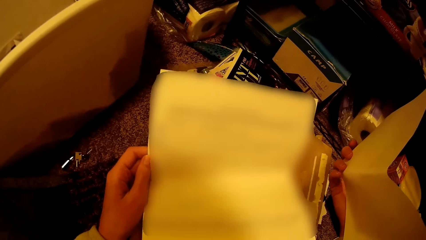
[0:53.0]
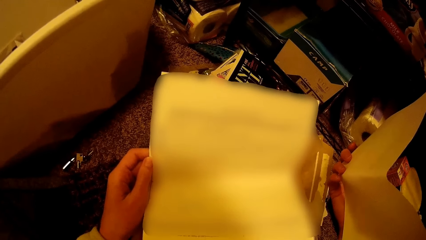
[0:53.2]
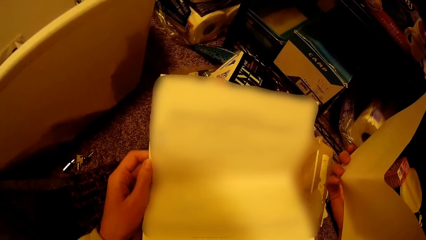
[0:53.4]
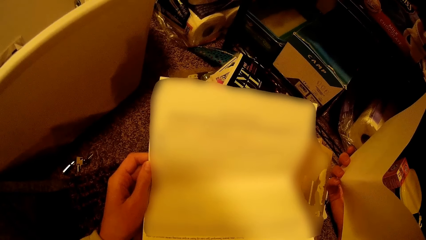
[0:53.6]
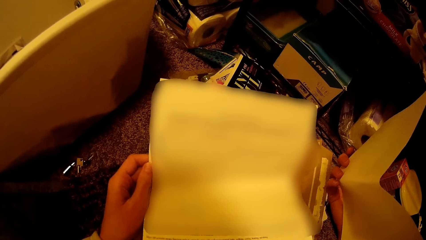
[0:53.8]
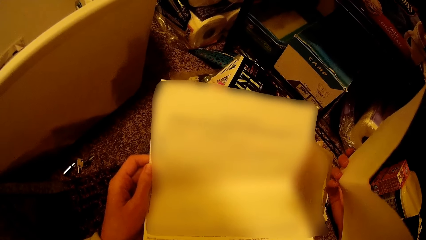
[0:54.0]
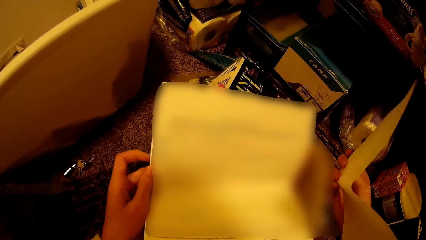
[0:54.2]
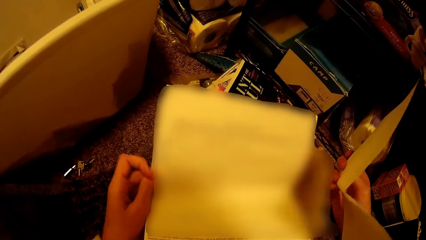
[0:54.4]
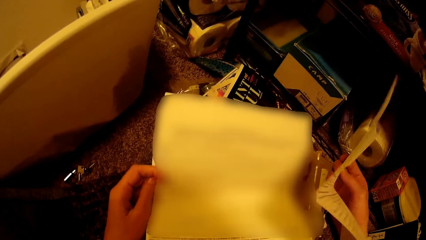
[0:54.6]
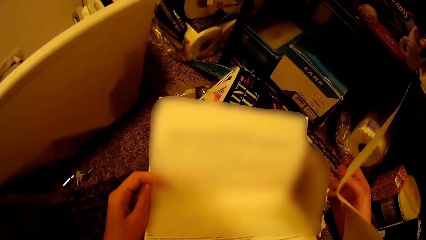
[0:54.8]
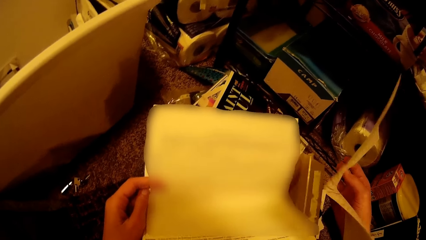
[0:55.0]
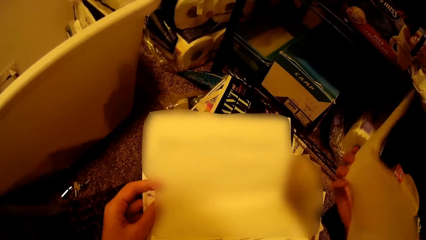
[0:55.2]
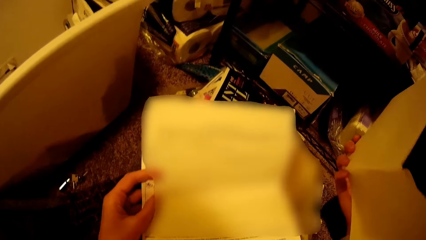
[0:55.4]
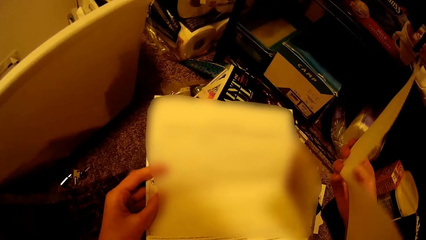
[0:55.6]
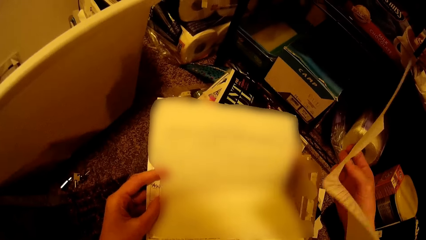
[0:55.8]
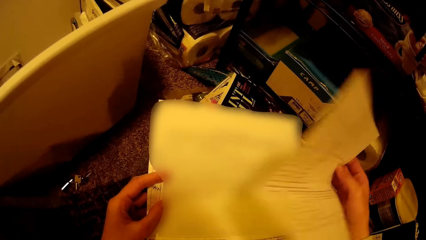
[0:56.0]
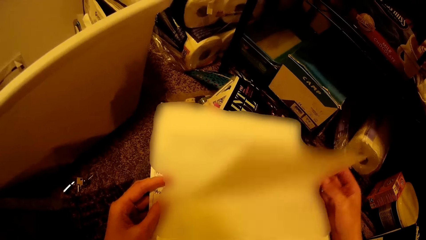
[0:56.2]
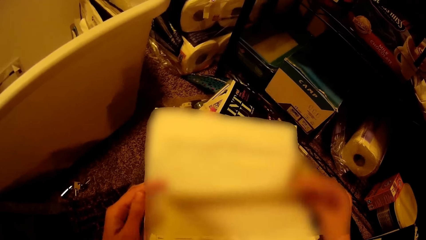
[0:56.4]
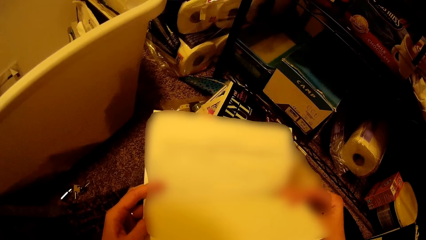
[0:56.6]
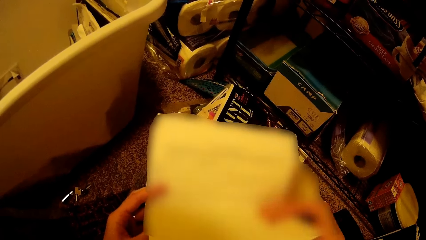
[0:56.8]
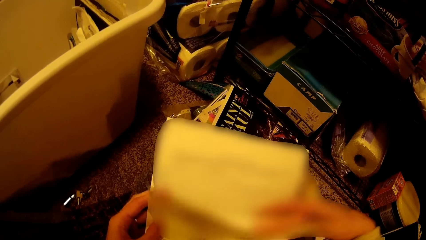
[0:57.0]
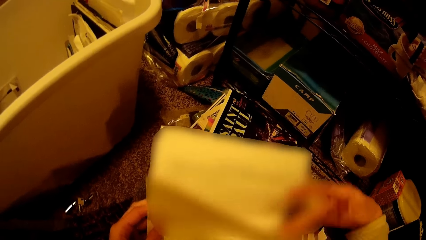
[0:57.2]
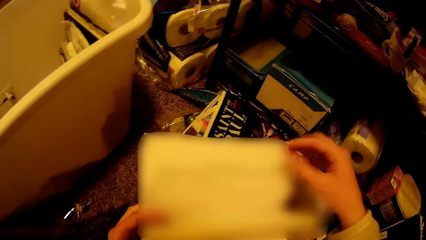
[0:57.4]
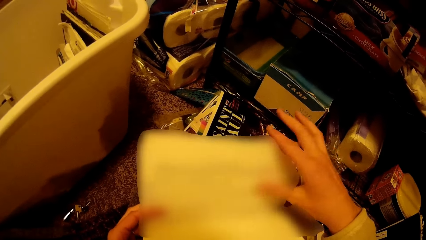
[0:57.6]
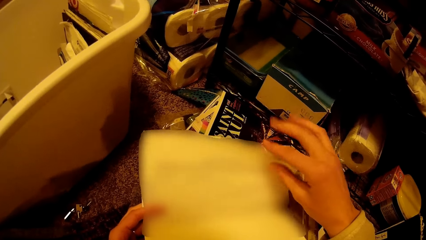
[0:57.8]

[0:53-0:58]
The camera wearer reads the forms.

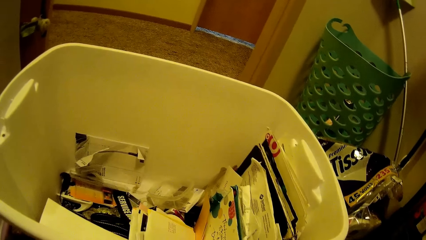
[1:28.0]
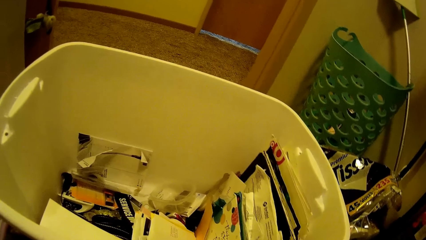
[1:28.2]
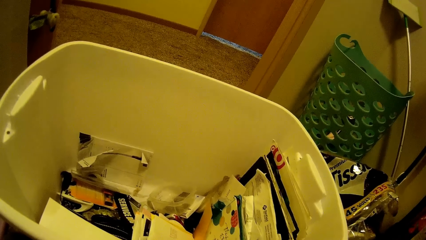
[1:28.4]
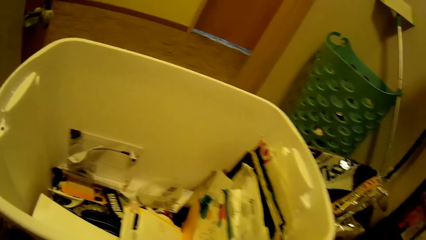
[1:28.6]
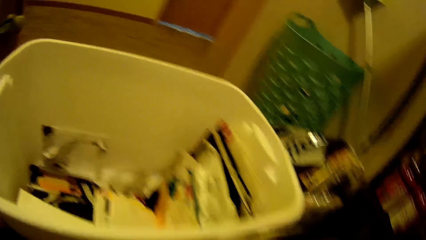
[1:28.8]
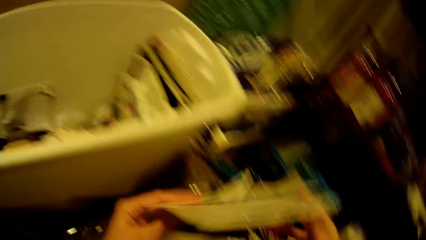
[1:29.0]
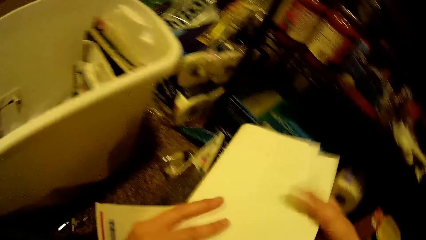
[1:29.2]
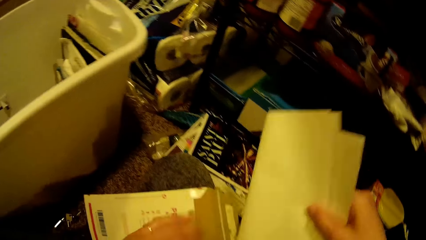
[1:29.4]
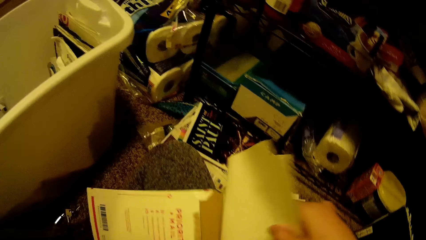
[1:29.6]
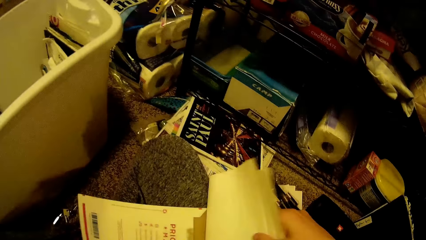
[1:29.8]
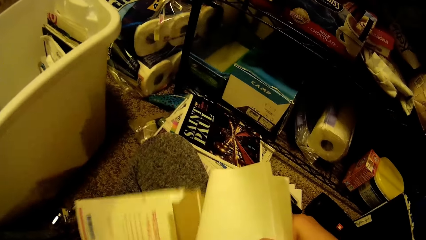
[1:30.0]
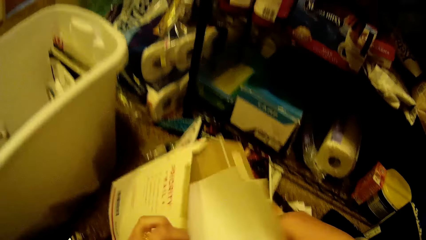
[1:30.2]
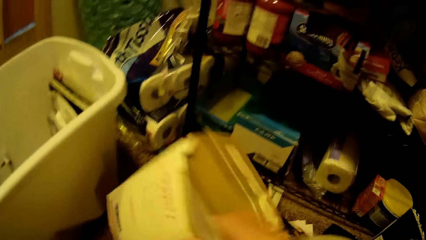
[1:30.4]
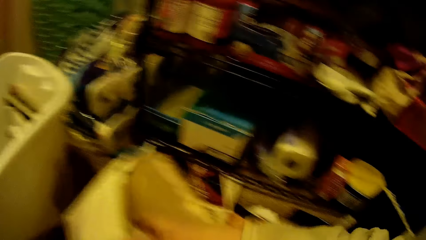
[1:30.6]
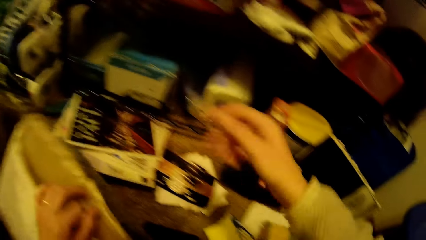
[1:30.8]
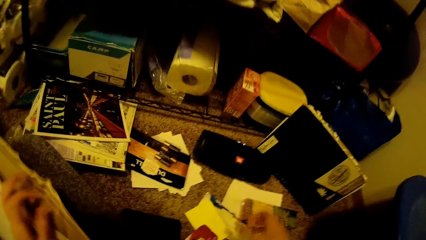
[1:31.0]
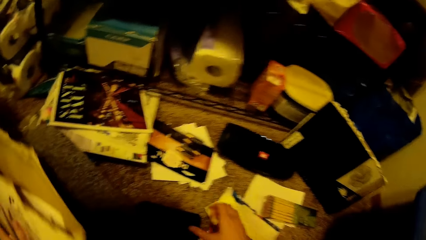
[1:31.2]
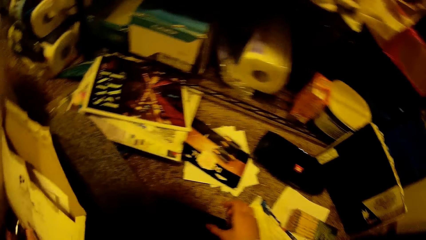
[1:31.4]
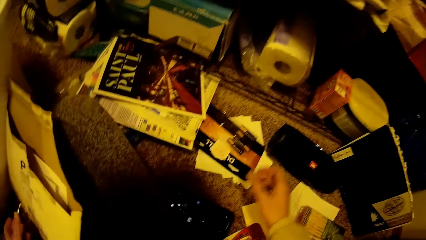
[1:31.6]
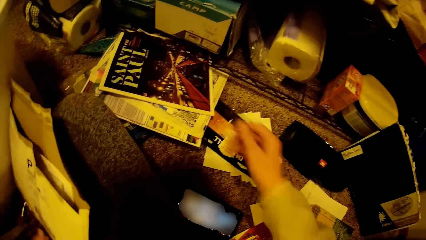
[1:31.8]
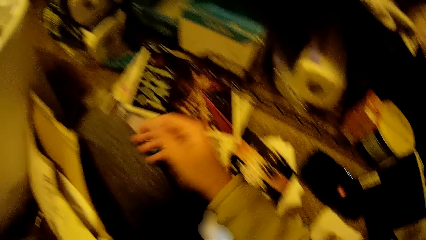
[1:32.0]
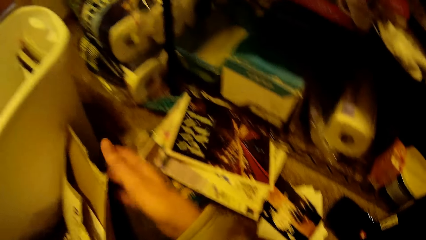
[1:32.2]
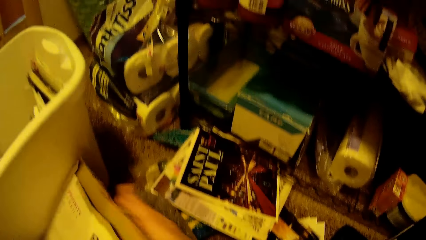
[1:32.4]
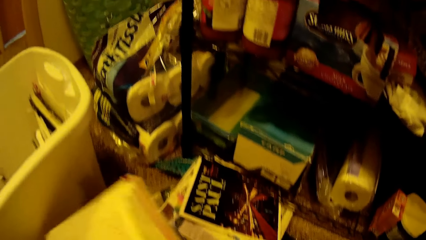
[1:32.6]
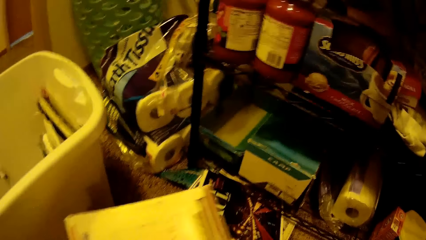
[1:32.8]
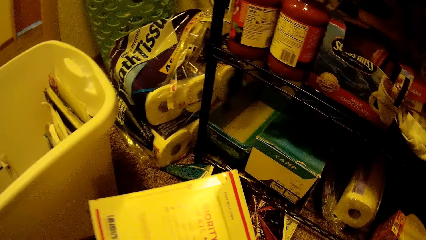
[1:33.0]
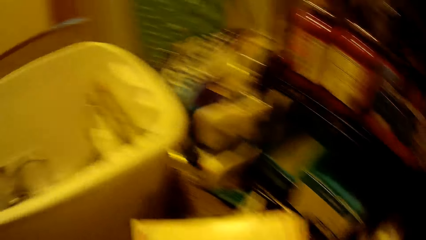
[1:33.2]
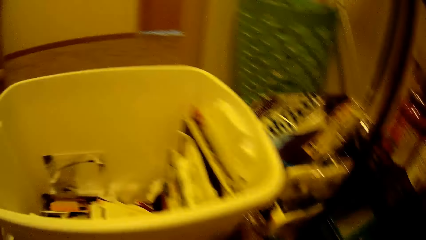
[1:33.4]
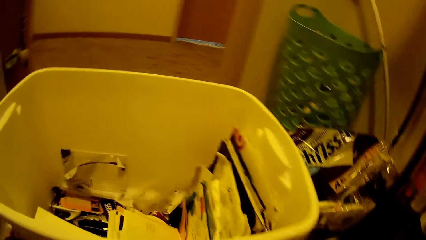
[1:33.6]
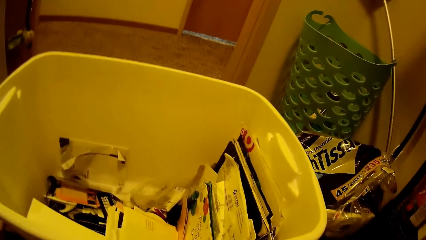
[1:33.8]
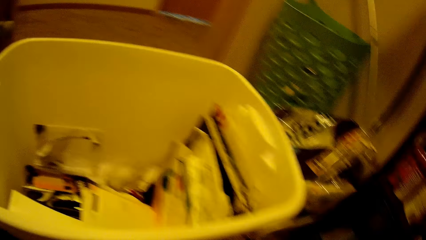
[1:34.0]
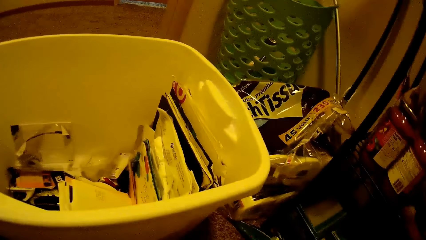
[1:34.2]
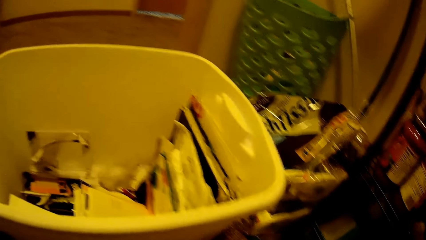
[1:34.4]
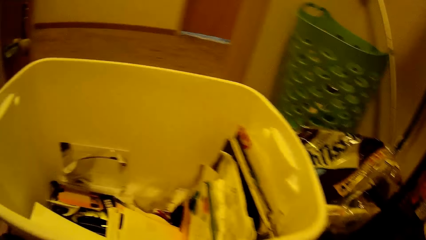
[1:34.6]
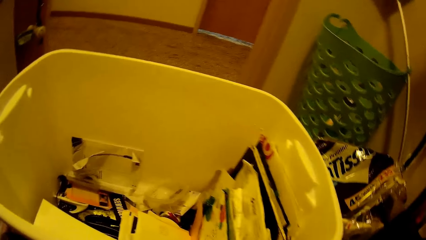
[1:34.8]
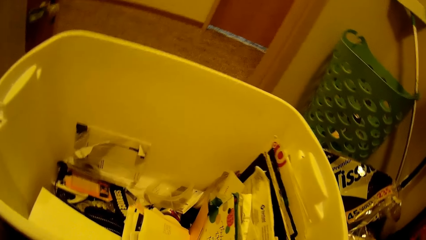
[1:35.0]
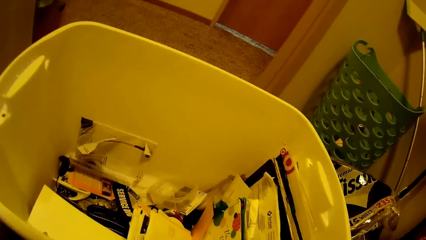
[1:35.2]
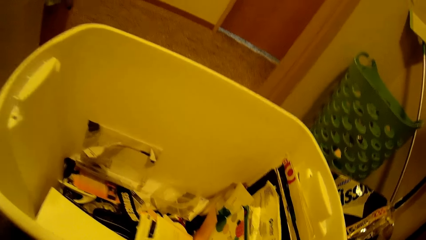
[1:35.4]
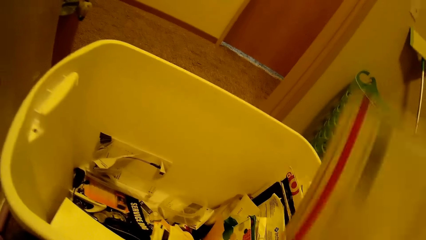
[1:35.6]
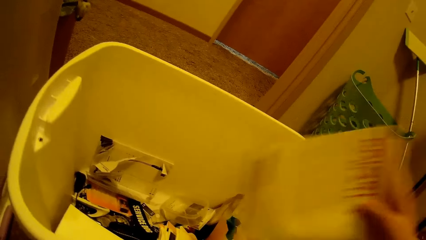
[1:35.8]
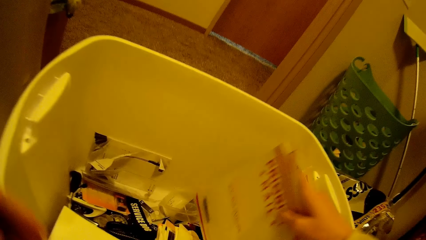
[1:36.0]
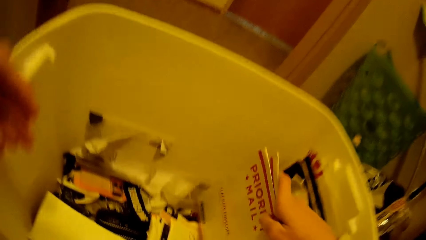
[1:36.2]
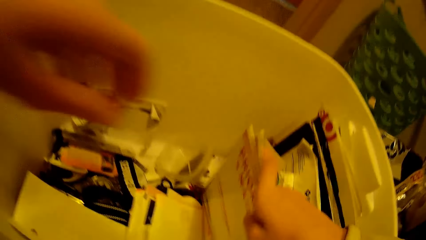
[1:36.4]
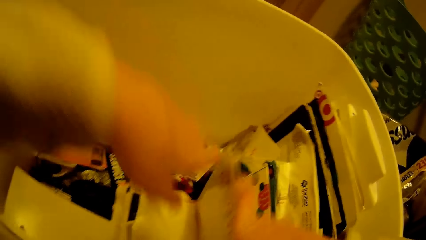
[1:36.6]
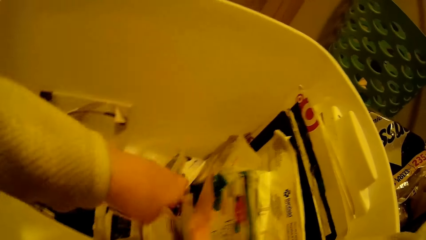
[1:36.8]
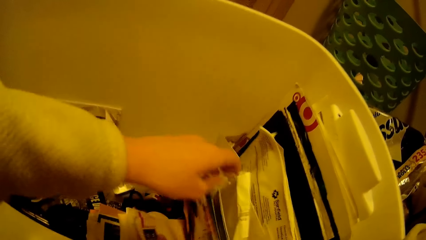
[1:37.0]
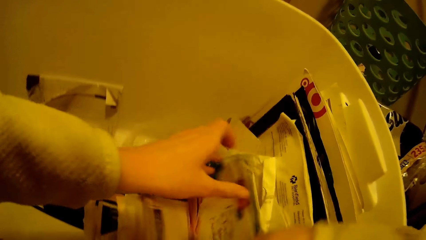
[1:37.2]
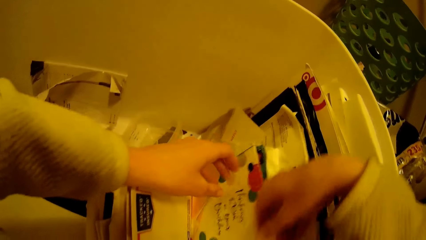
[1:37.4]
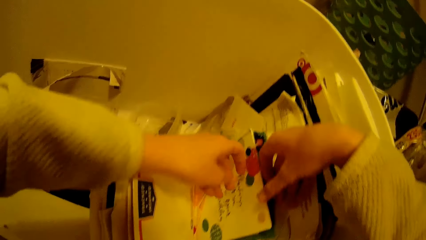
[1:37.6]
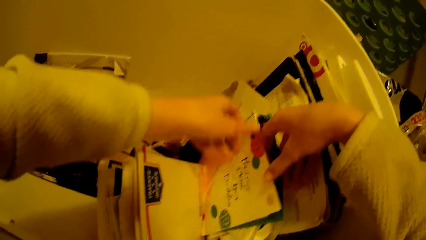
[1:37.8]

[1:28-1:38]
The camera wearer returns the papers into the envelope. She drops the envelope in the container with her right hand. She searches the container with papers with her hands.
